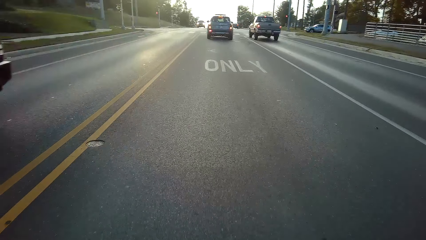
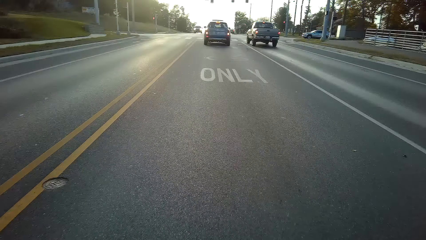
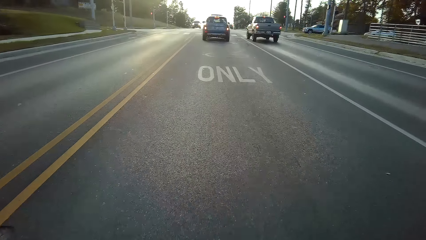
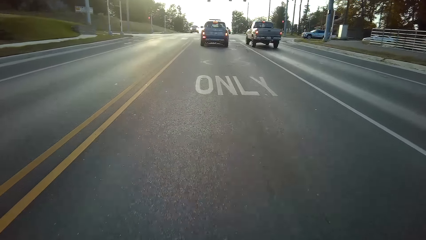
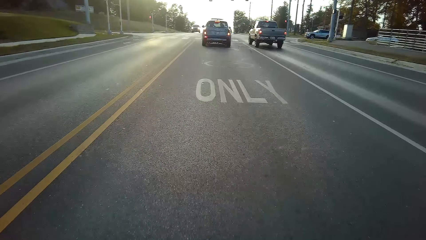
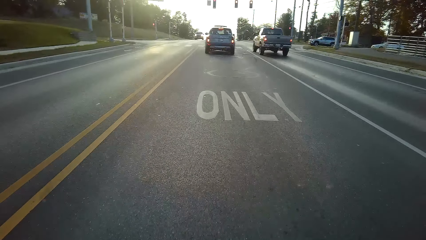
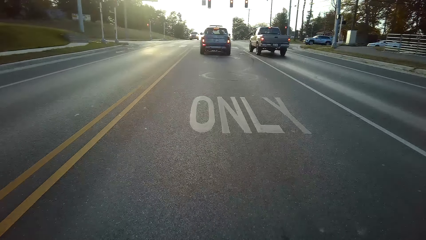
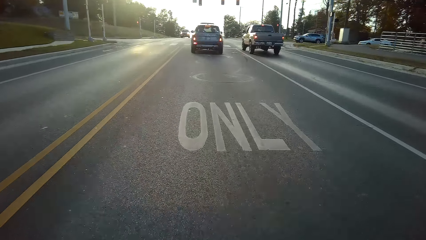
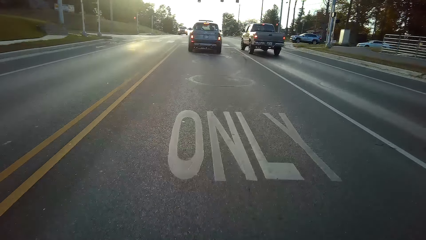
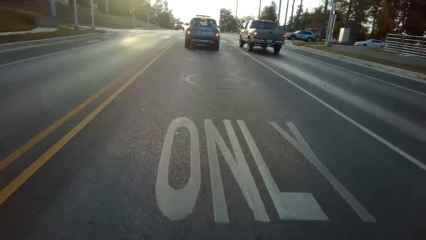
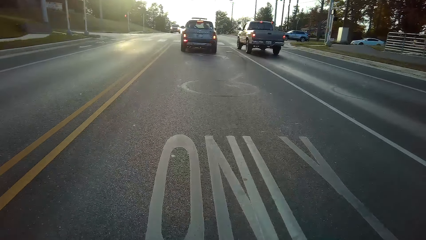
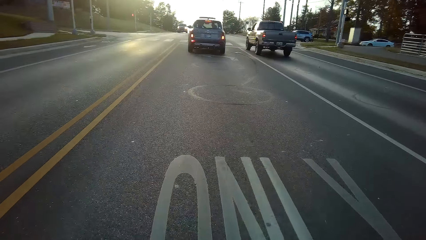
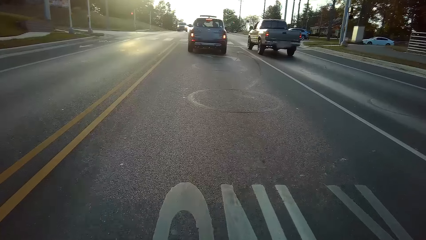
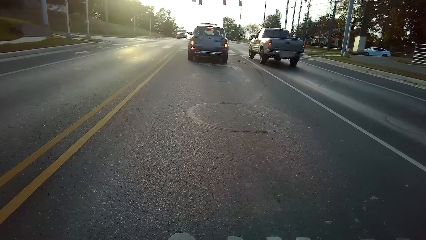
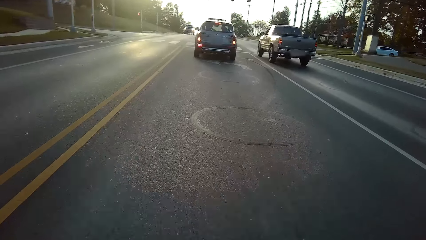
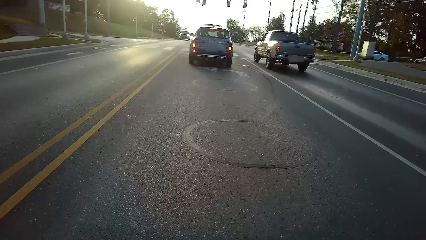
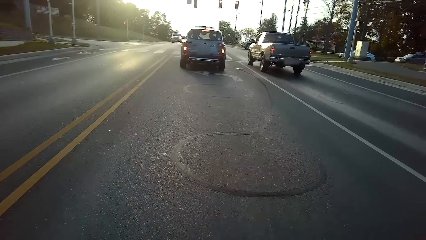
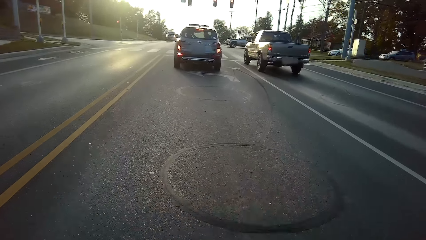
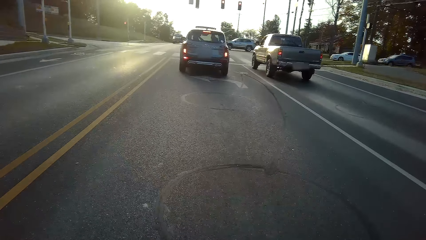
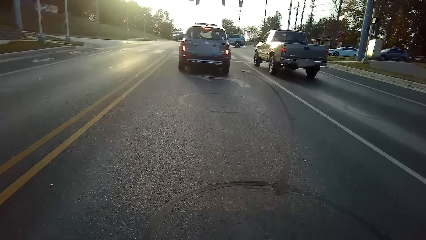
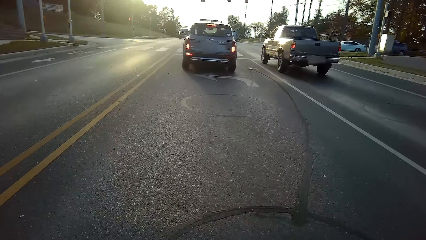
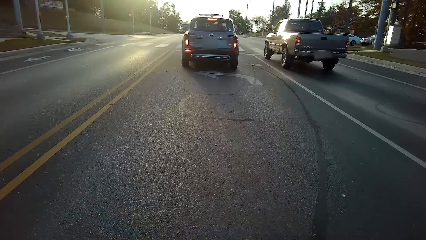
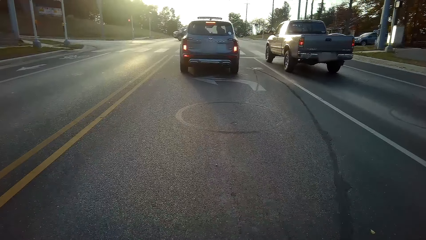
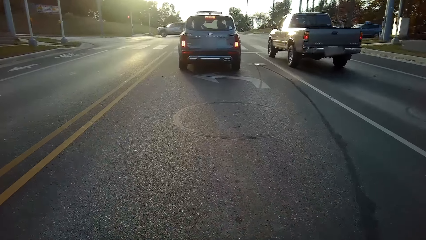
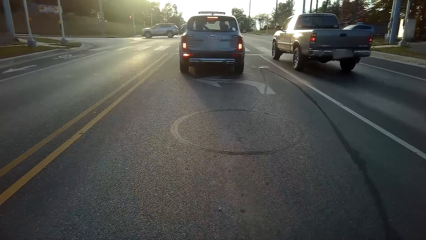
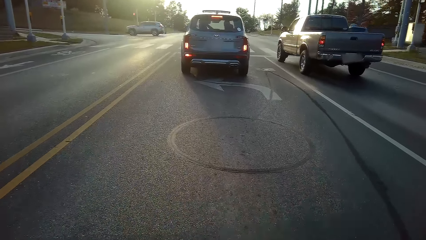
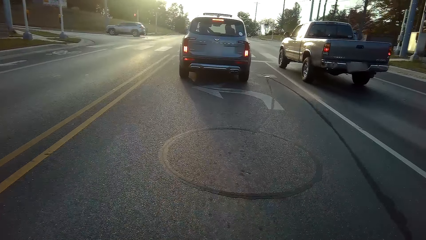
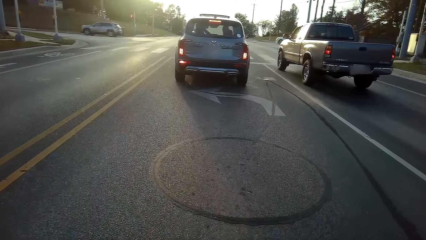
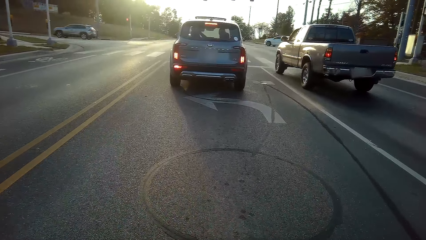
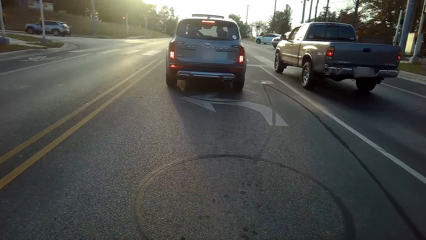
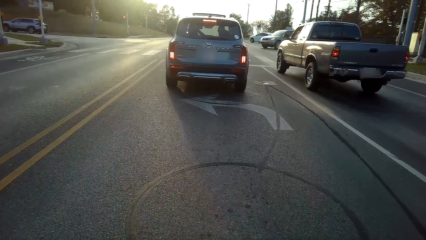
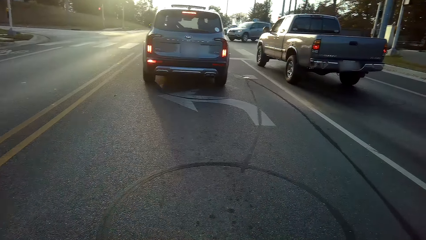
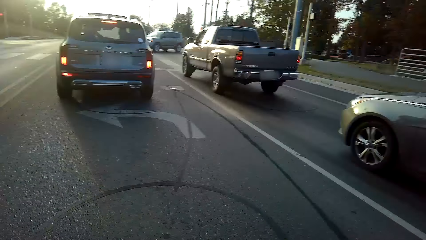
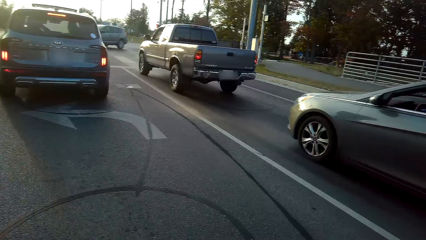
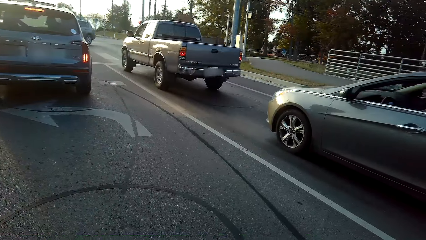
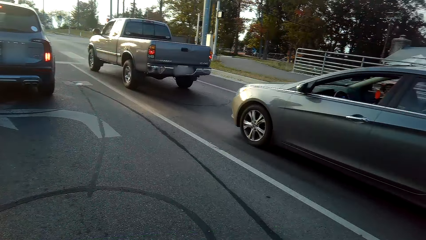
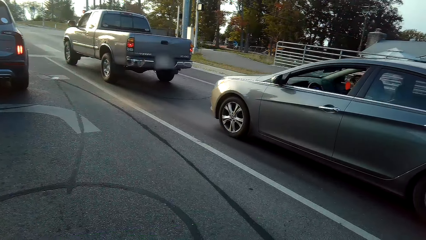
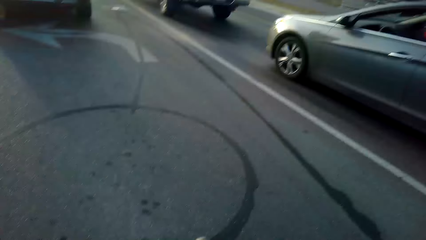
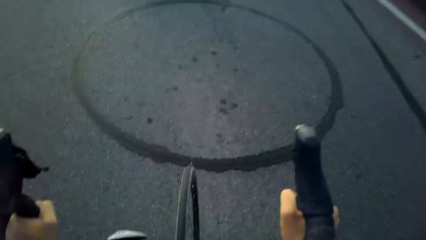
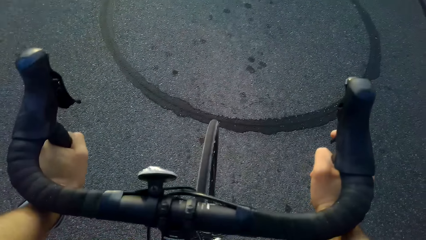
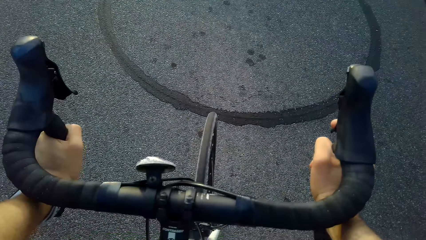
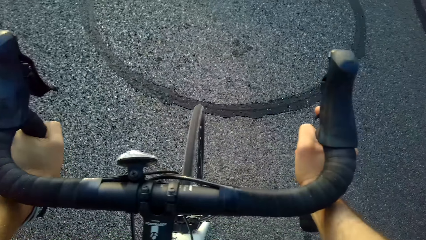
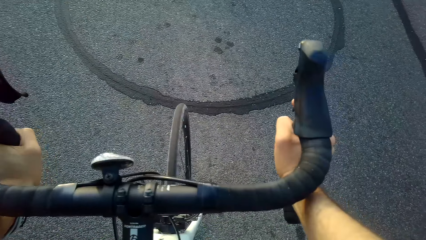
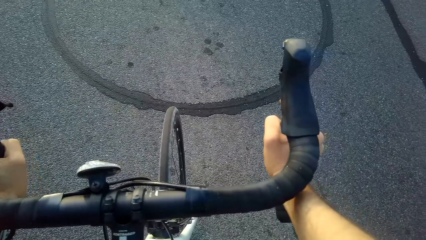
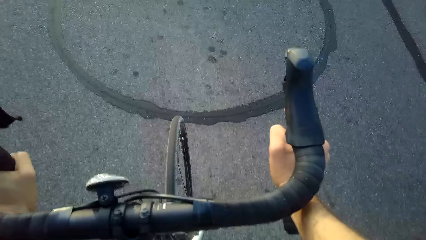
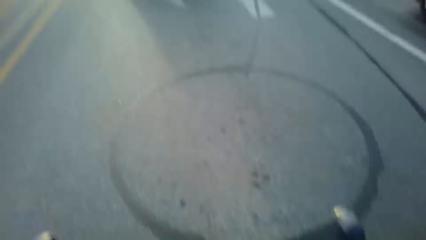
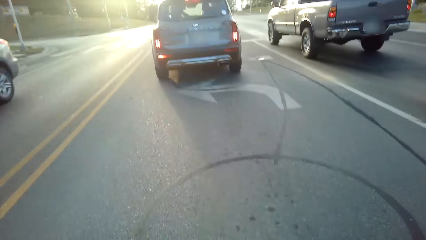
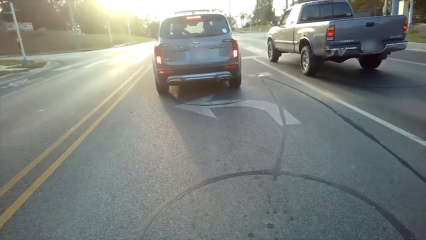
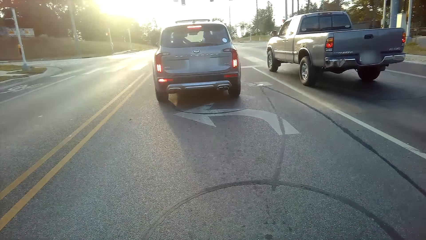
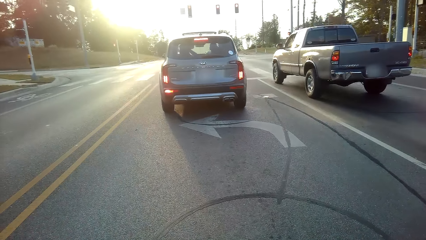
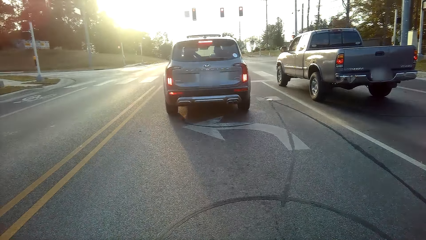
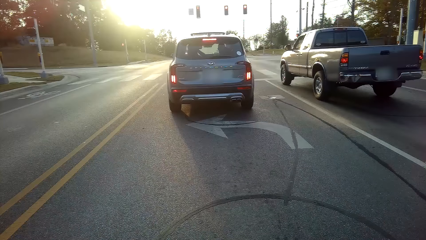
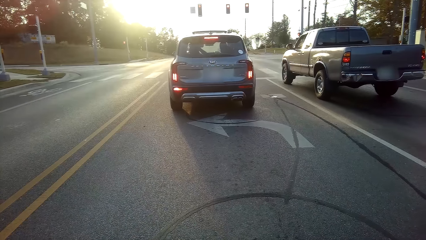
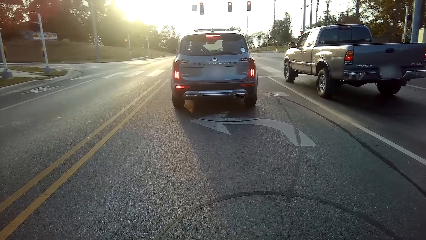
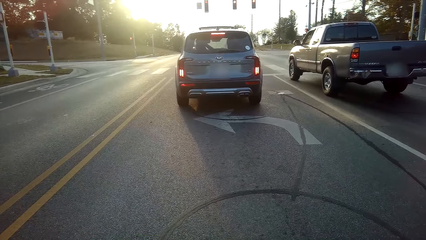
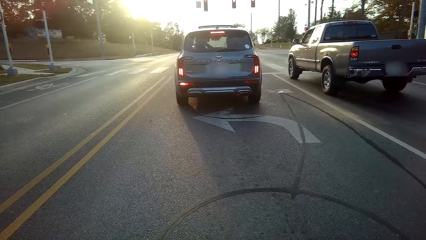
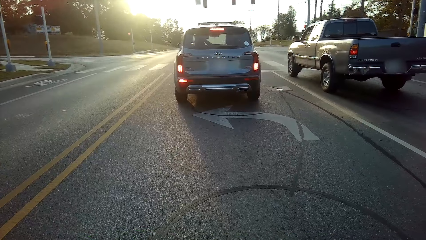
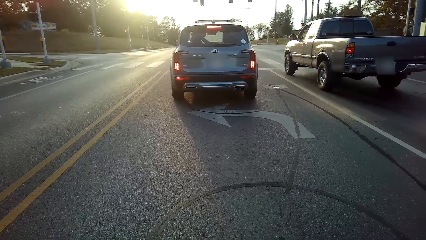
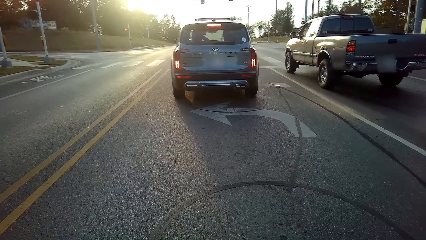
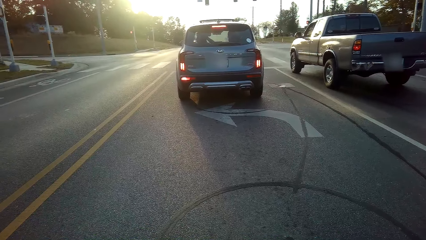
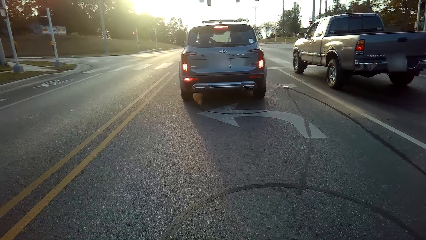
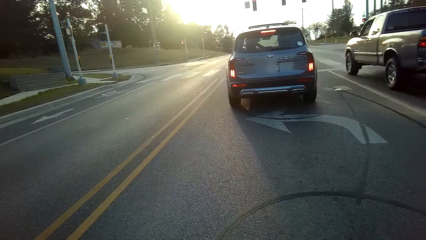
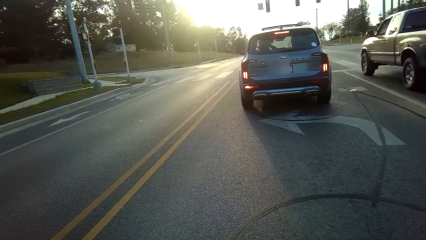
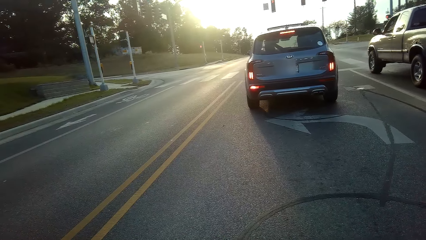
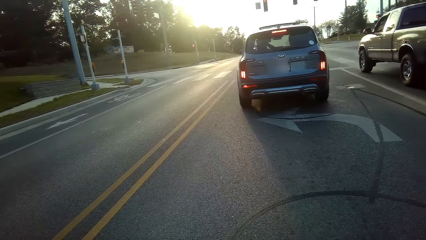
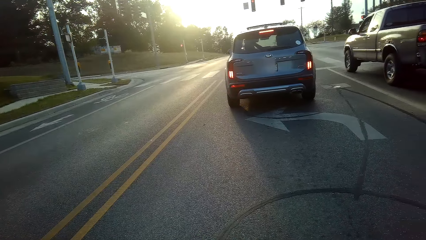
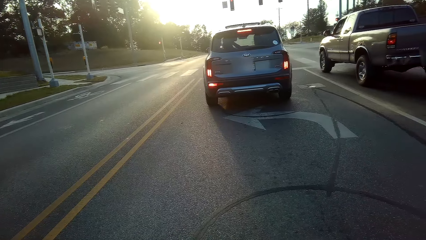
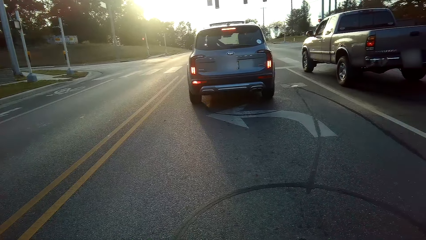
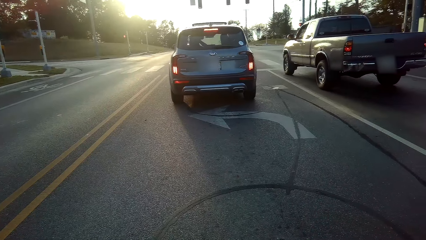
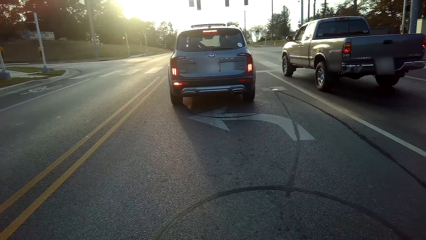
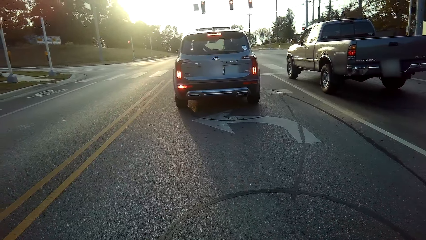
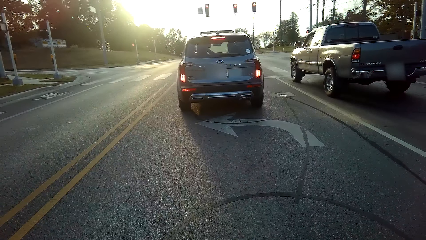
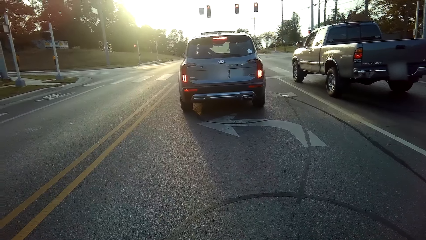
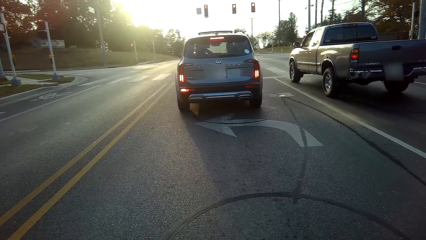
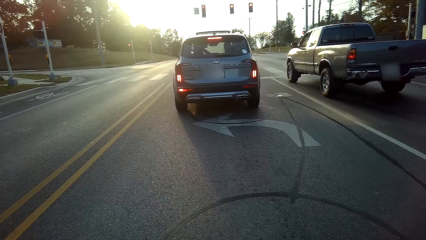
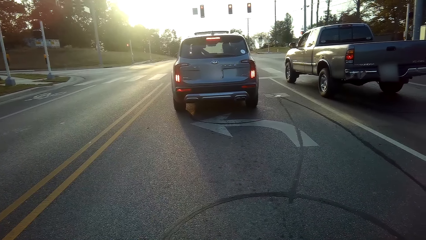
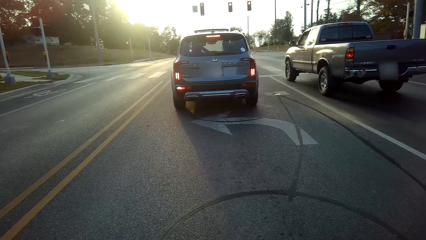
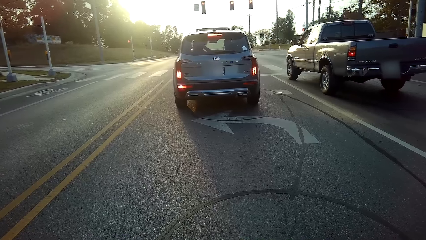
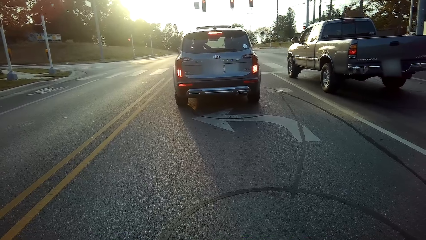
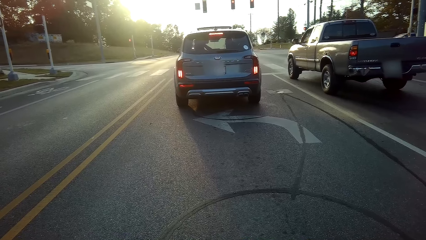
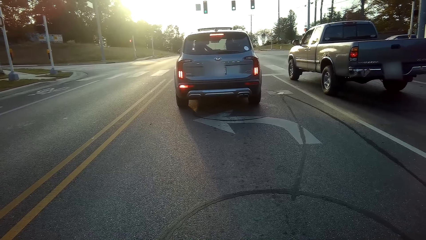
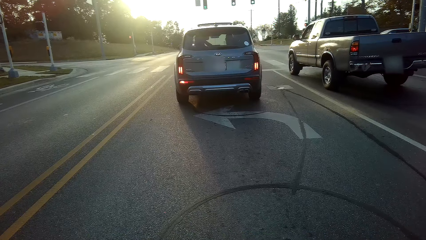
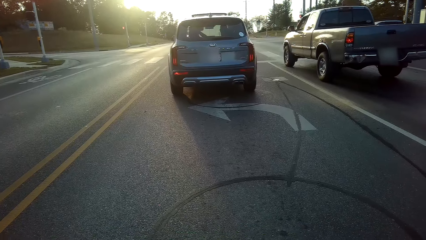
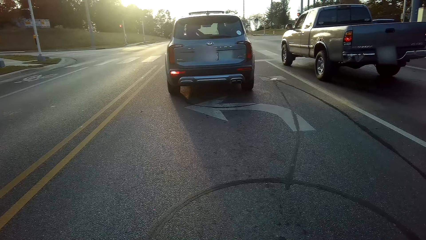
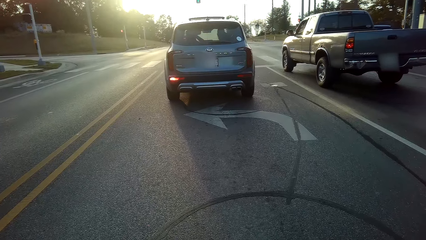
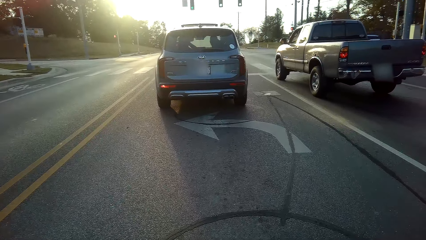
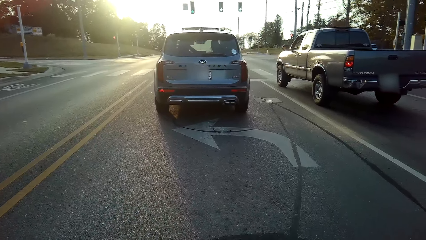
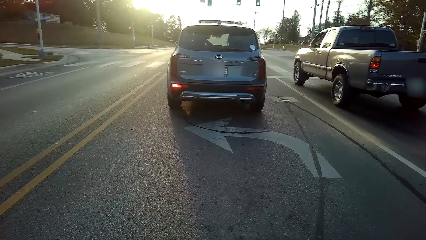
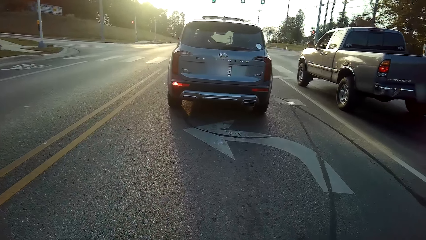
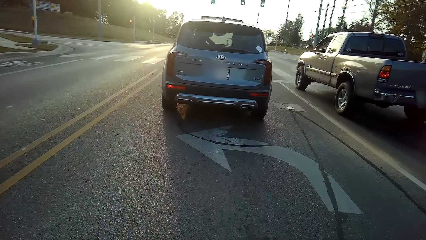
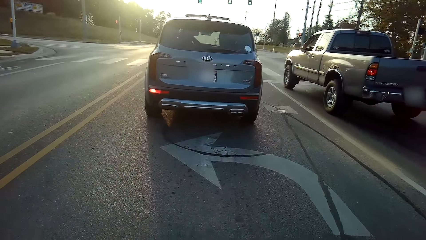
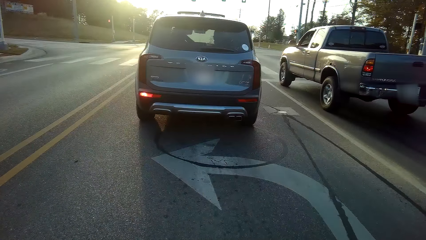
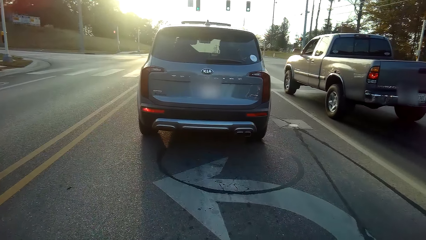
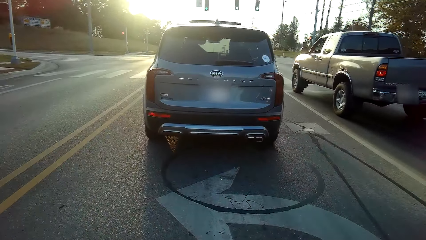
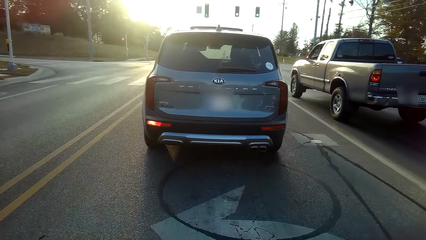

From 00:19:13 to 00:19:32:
The camera wearer looks around the road. They stop the bicycle on the road. They look around.
